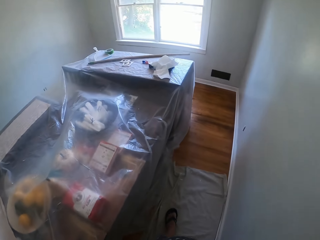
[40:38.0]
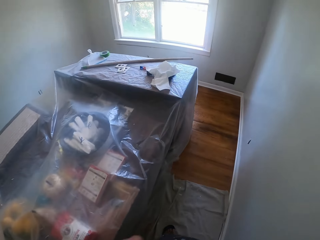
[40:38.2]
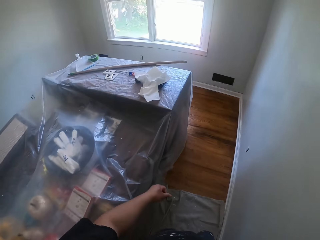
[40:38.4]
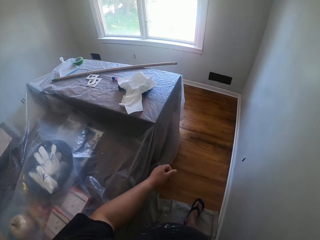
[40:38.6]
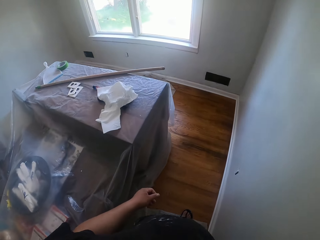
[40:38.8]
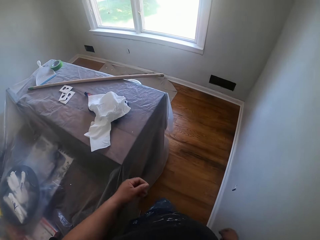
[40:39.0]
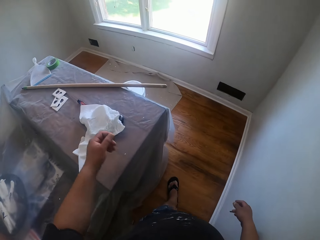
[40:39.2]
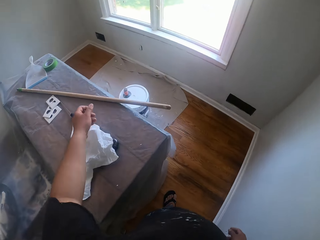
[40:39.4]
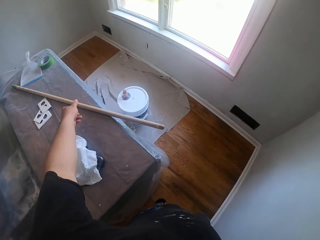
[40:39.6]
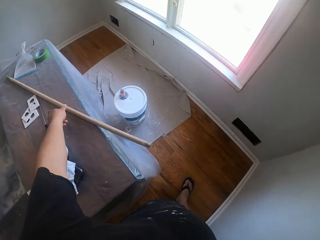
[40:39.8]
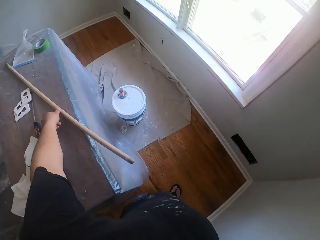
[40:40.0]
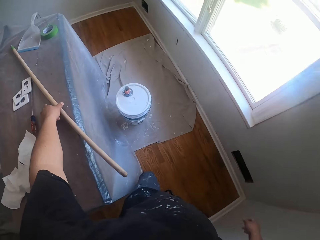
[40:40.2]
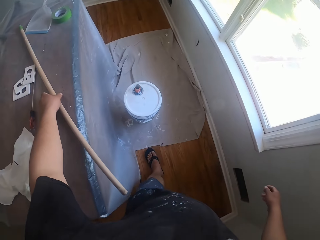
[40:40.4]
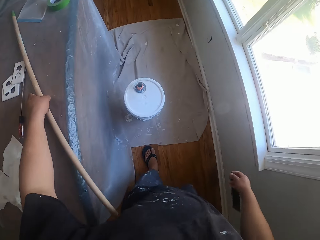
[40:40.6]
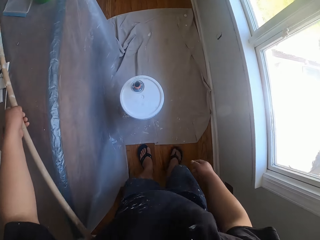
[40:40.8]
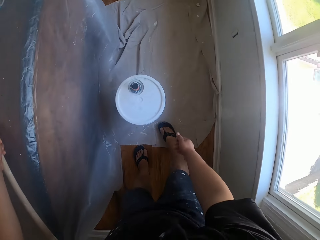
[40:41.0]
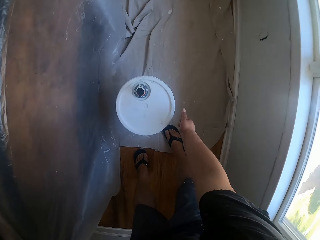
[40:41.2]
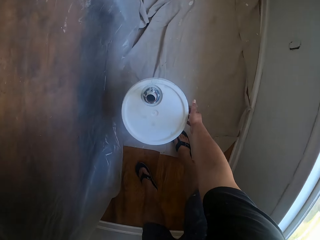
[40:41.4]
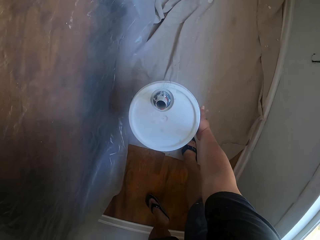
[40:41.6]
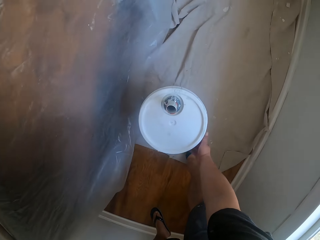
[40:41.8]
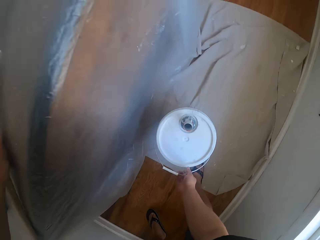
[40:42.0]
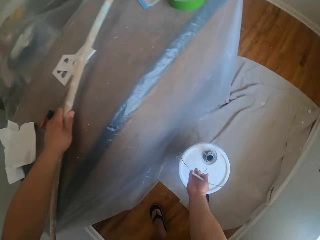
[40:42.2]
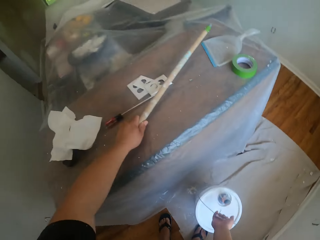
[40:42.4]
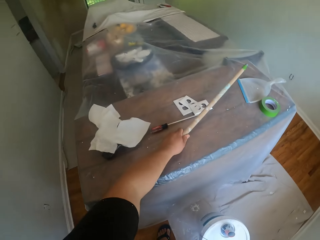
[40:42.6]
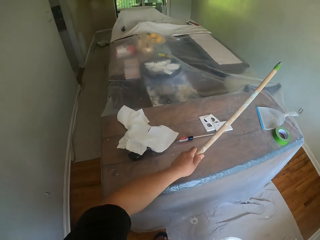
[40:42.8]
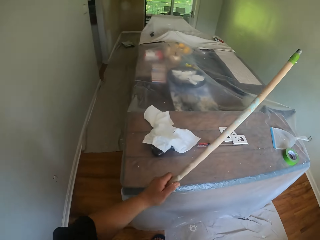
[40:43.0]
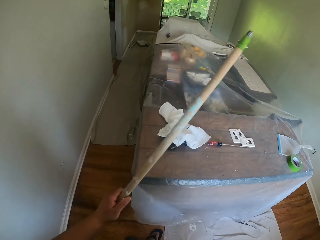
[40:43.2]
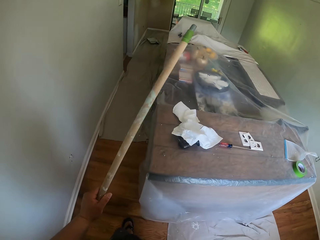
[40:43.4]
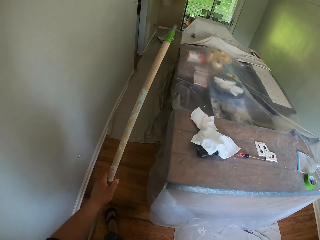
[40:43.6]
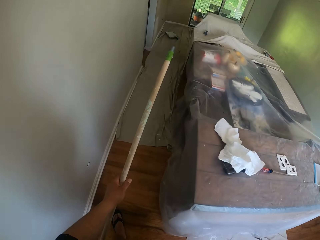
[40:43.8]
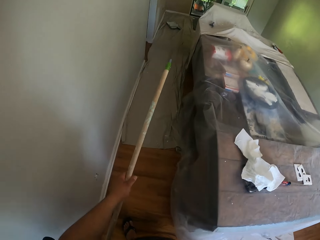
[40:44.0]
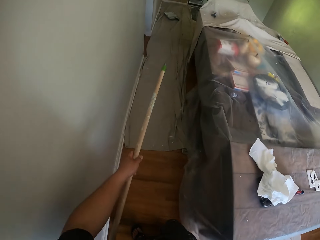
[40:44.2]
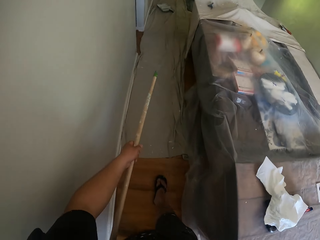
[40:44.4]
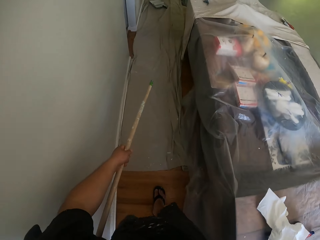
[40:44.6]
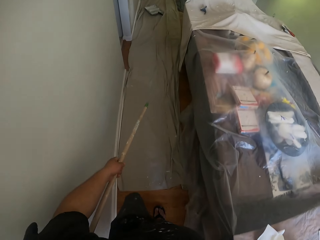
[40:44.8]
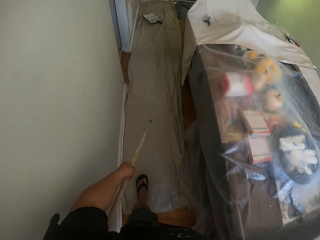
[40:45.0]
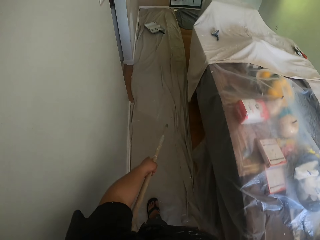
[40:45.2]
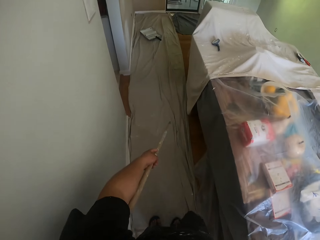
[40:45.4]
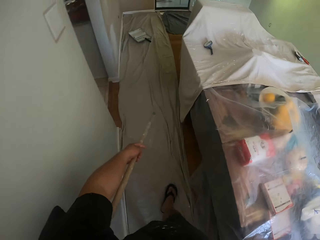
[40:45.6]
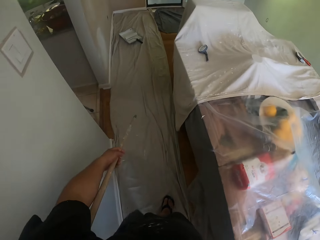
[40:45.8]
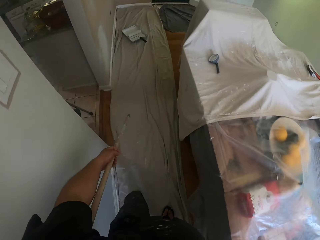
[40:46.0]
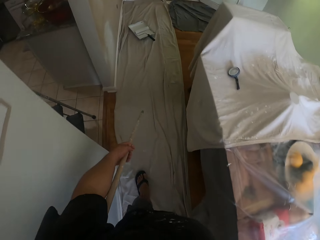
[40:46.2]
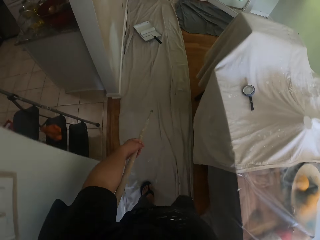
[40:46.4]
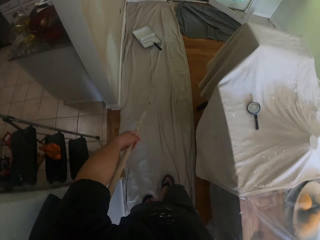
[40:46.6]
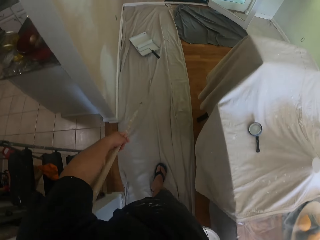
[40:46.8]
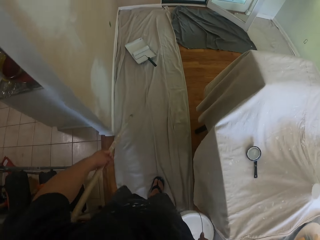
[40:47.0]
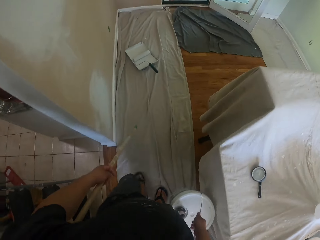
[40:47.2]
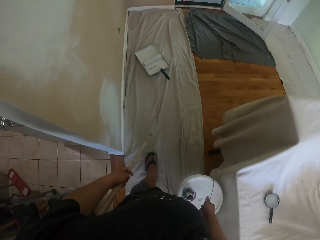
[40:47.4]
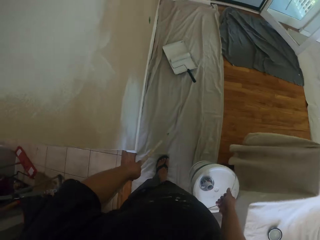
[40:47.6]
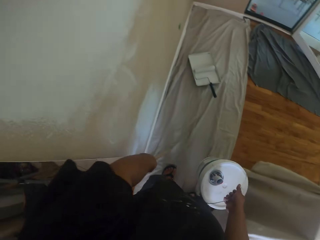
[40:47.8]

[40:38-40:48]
The camera wearer picks up a long stick from the table with his left hand. He picks up the bucket of paint with his right hand. He carries the plastic bucket from the floor. He walks away from the table. He walks forward.

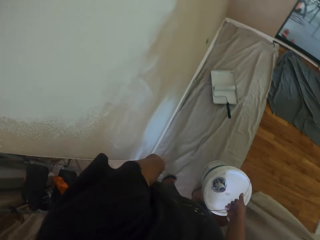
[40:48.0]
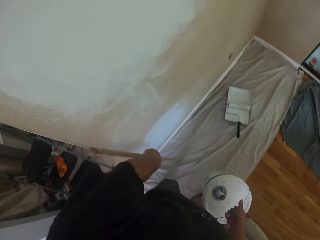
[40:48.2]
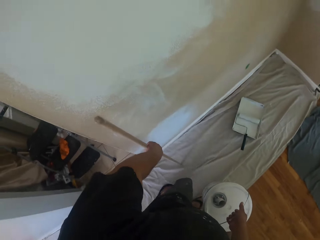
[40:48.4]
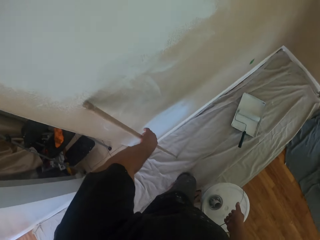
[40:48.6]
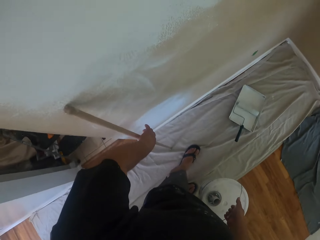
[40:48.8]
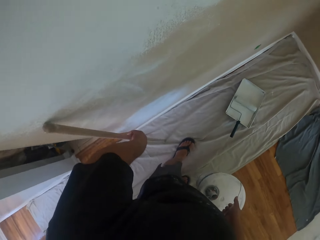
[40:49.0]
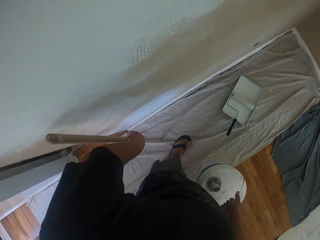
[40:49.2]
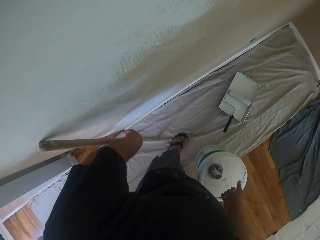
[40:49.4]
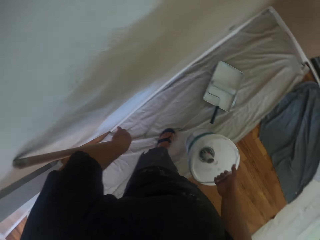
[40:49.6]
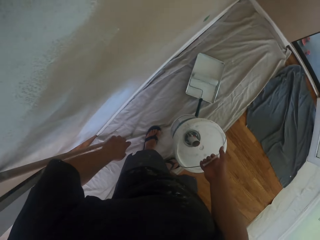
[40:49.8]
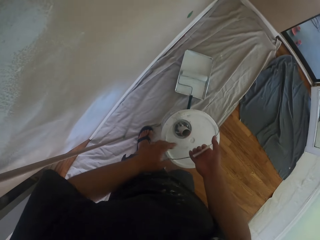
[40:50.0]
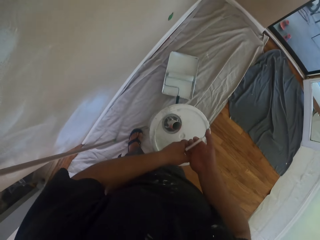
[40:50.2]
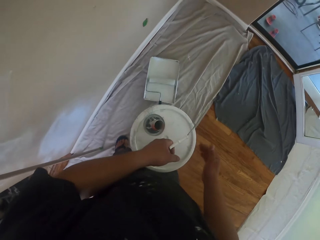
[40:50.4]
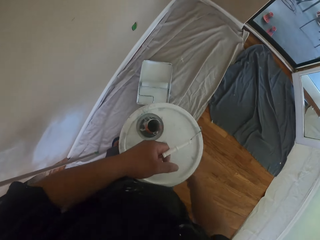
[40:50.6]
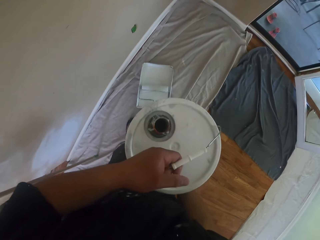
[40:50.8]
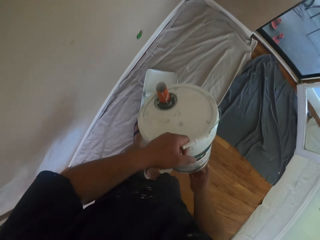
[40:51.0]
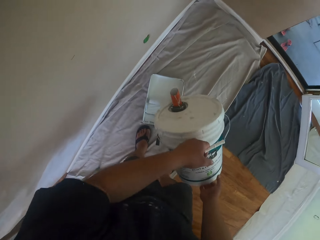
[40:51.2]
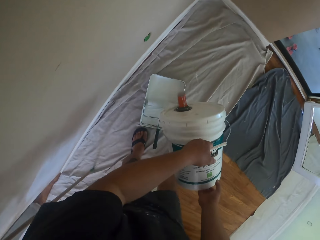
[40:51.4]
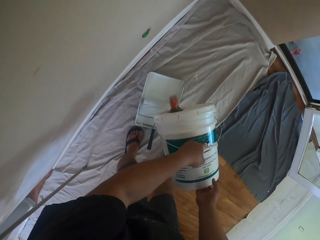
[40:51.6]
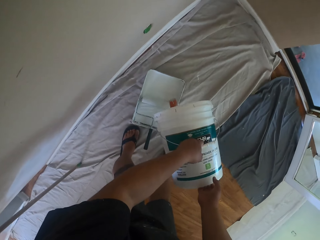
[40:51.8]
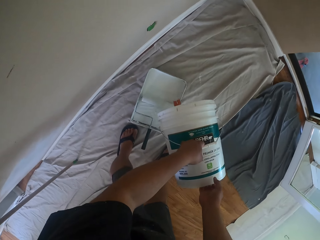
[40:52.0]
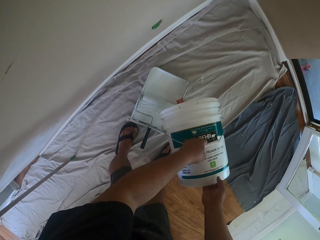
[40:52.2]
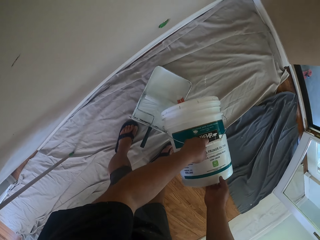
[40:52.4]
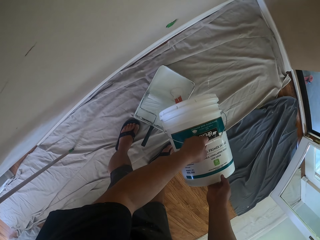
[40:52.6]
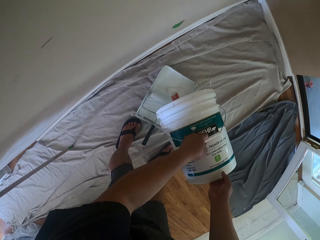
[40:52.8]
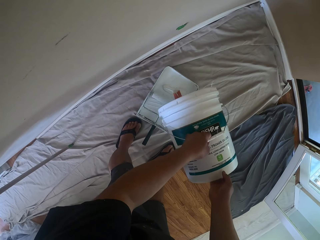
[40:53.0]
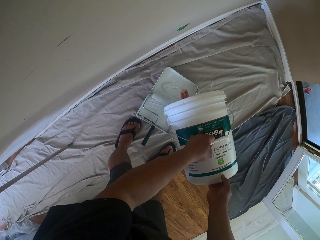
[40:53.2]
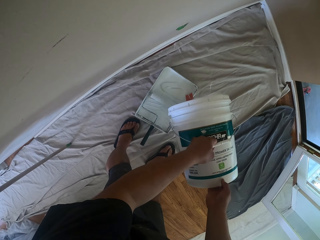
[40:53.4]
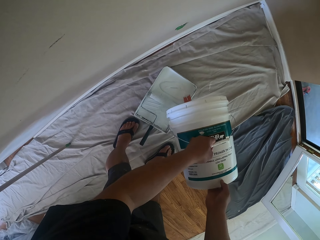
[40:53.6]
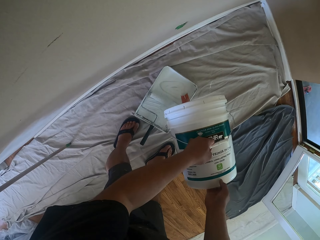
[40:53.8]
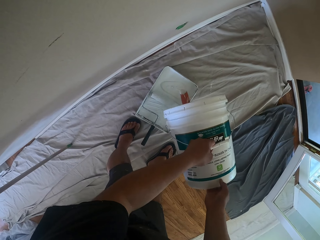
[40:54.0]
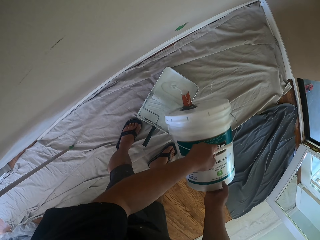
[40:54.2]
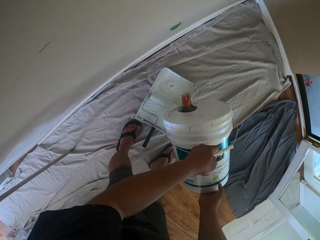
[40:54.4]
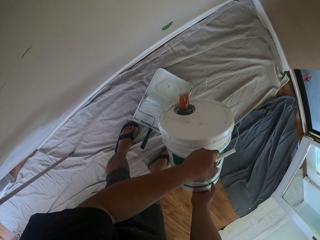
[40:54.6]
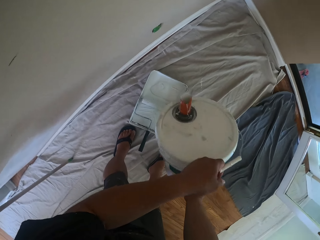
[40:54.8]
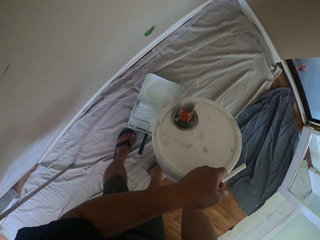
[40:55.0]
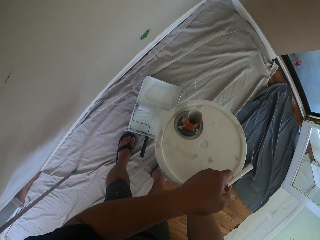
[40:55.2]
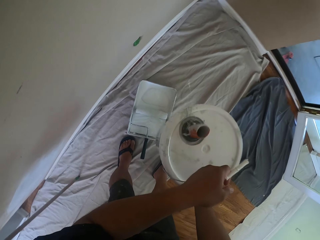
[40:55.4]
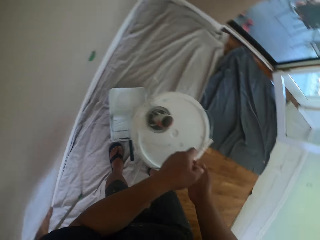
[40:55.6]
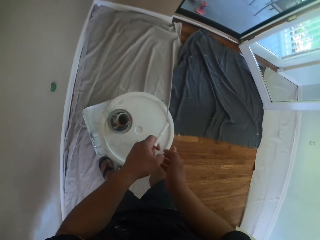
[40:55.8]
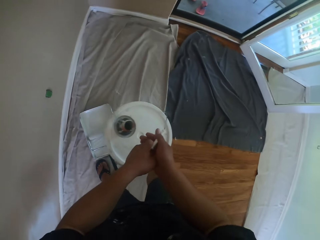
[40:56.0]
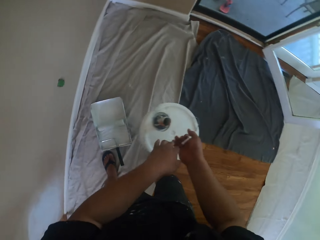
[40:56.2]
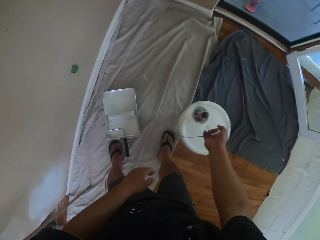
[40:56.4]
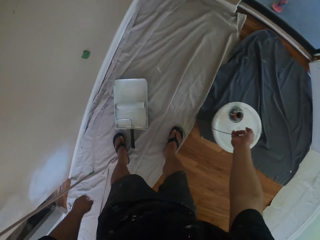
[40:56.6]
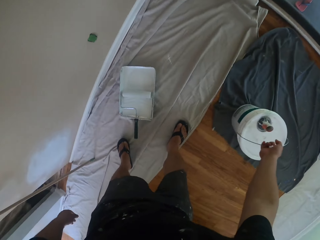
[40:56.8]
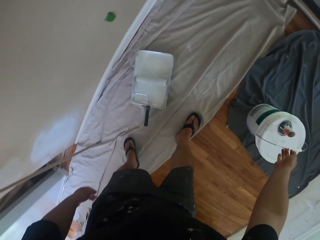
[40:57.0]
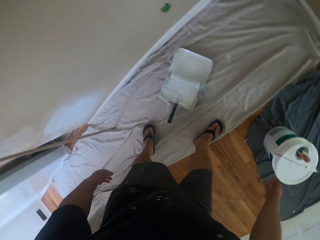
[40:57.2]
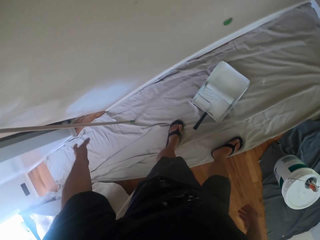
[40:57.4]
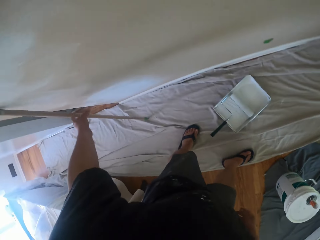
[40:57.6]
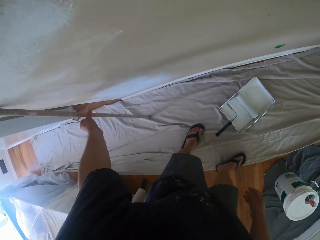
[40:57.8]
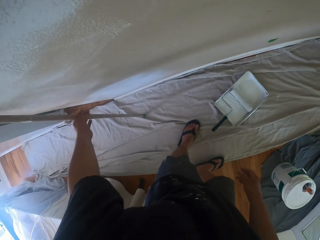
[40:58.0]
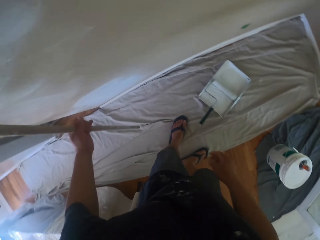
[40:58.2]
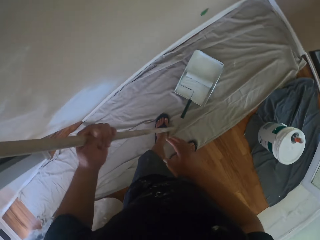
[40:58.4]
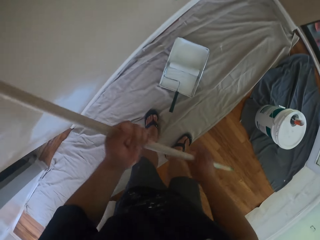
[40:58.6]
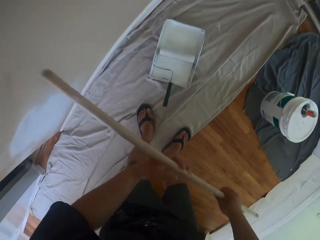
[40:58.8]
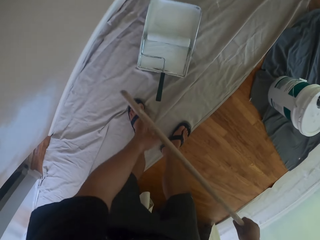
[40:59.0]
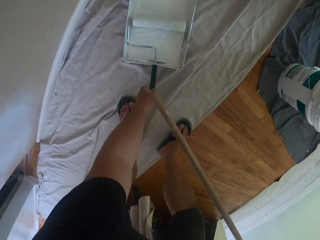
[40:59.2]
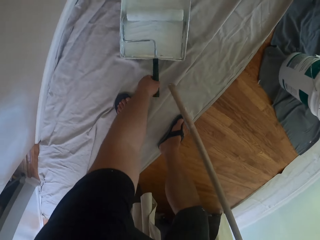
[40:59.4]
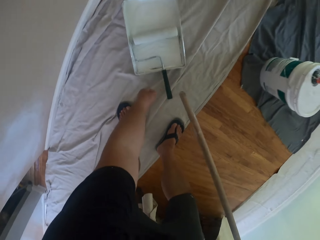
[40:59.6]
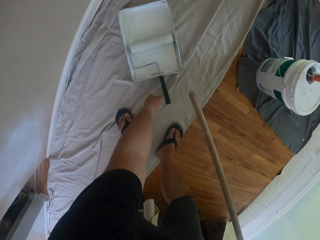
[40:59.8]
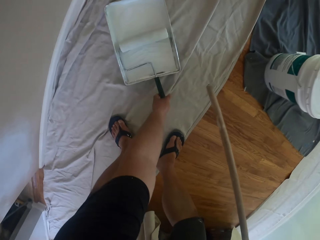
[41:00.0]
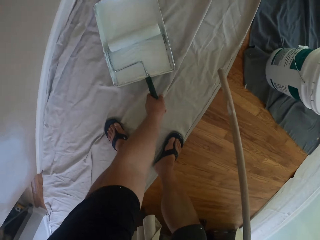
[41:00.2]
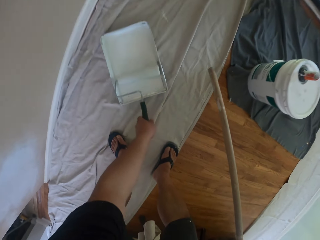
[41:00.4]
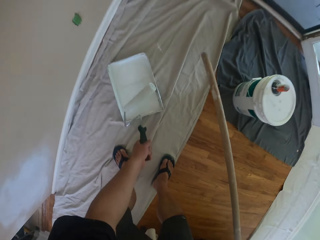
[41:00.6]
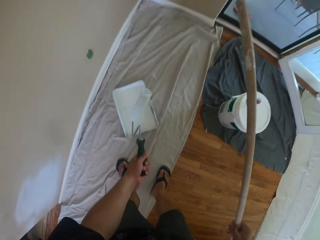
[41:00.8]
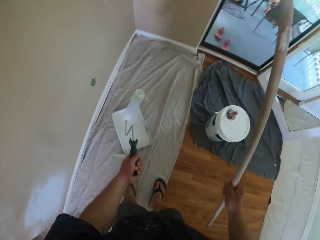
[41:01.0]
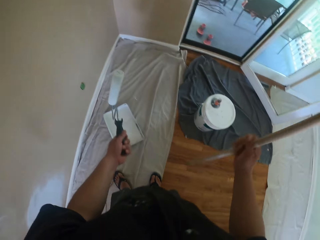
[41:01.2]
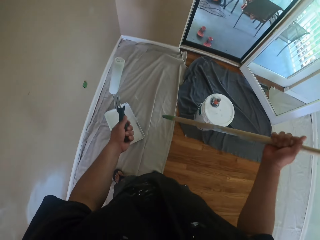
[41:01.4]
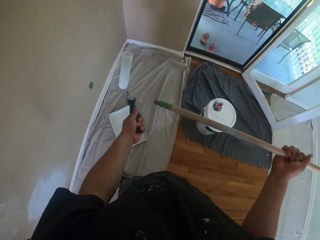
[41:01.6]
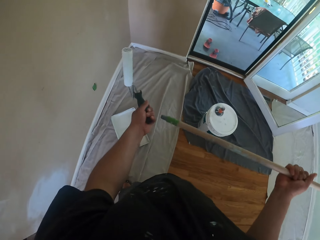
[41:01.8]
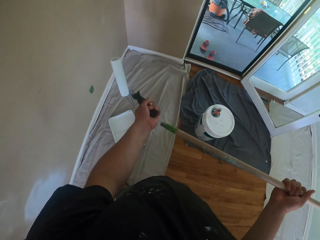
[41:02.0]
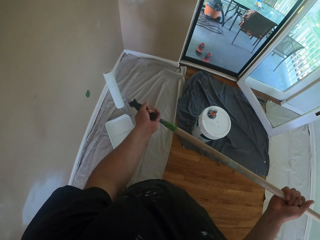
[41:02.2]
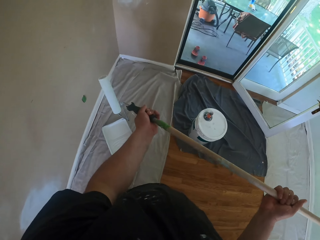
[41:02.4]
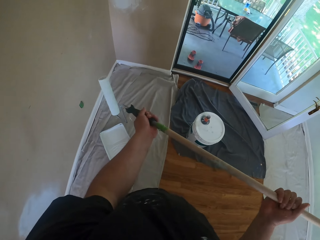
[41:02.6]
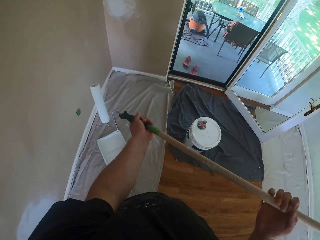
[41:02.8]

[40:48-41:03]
The camera wearer bends the sticks on the wall. They place a stick on the wall. They pour some paint from the paint bucket in a metal can on the floor. They drop the paint bucket on the floor. They pick up a stick. They pick up a roller brush from the paint can.
